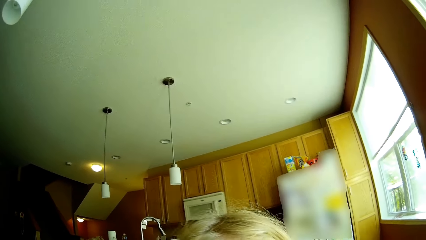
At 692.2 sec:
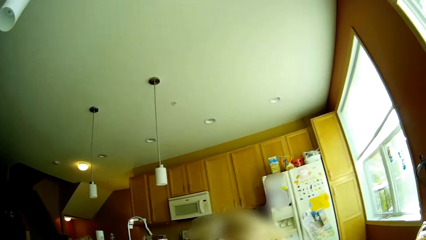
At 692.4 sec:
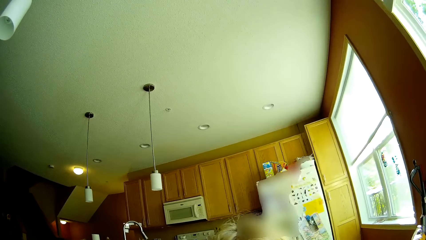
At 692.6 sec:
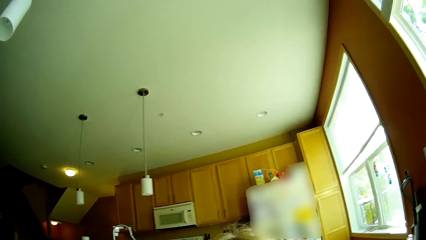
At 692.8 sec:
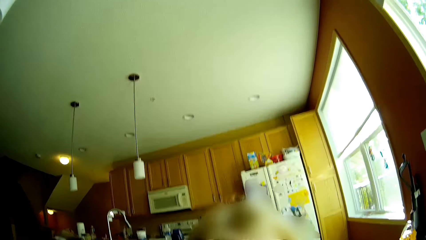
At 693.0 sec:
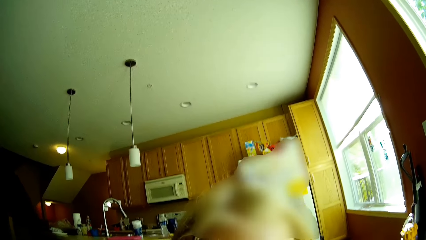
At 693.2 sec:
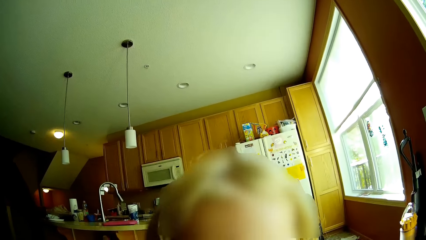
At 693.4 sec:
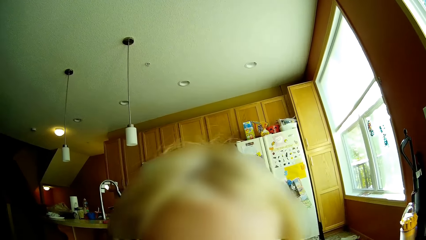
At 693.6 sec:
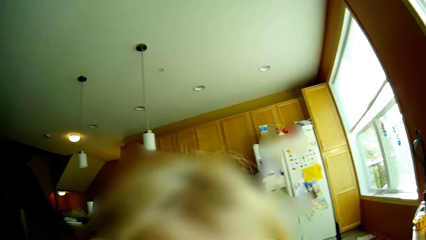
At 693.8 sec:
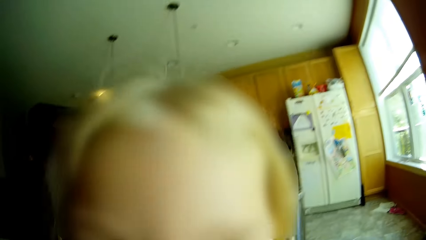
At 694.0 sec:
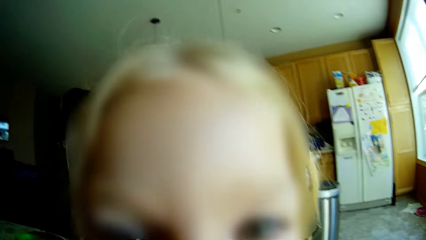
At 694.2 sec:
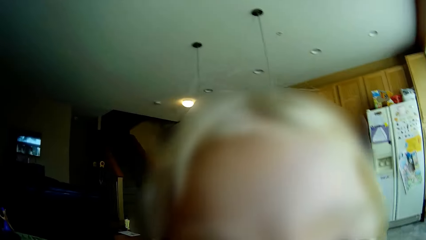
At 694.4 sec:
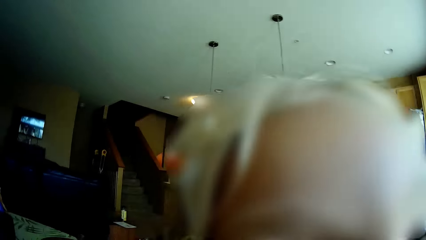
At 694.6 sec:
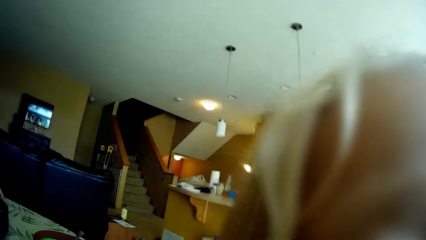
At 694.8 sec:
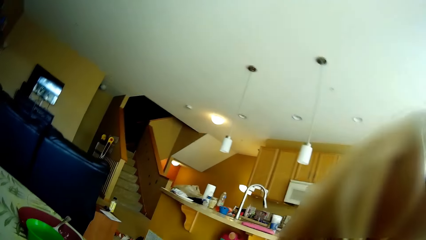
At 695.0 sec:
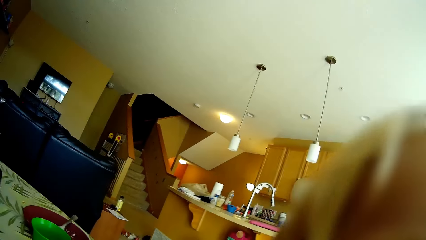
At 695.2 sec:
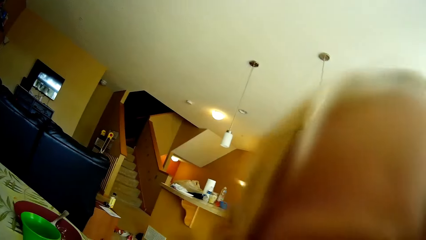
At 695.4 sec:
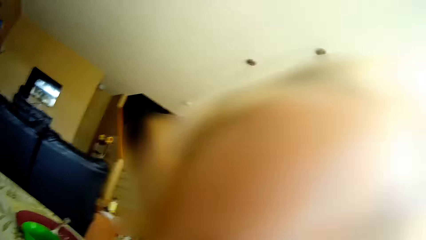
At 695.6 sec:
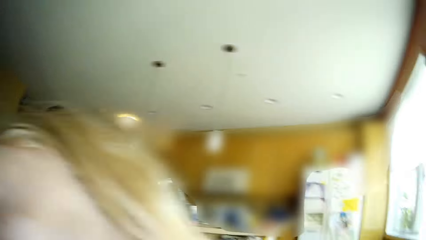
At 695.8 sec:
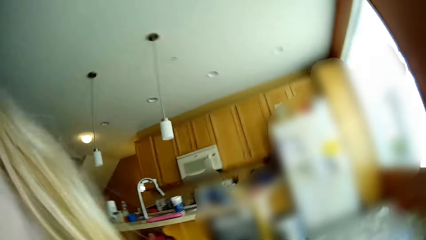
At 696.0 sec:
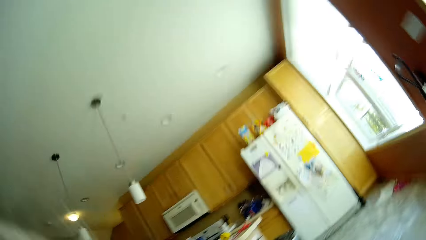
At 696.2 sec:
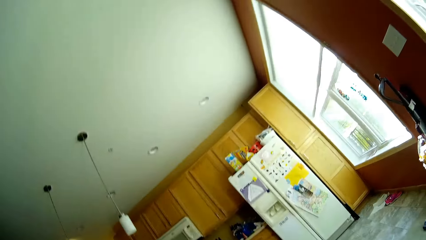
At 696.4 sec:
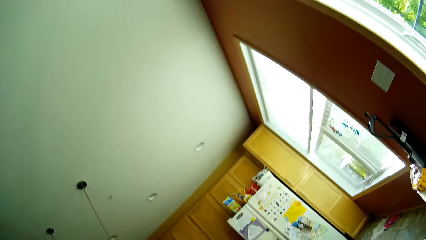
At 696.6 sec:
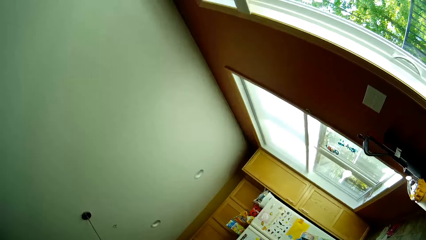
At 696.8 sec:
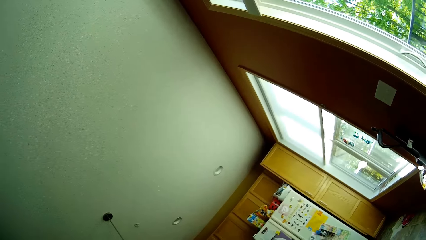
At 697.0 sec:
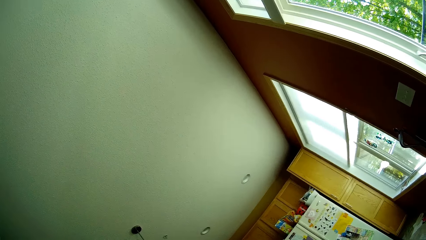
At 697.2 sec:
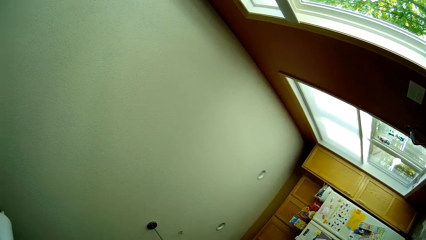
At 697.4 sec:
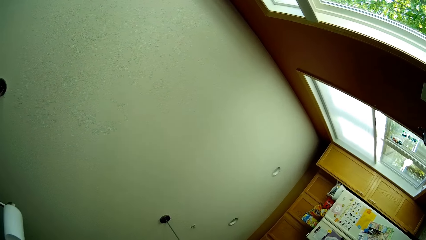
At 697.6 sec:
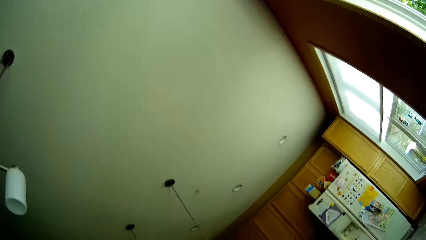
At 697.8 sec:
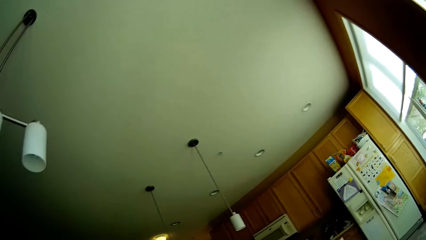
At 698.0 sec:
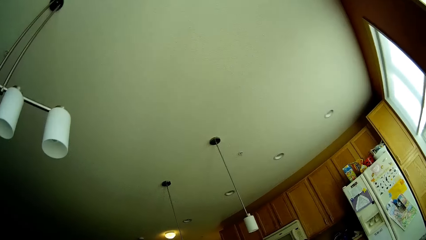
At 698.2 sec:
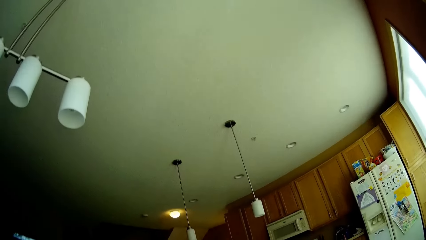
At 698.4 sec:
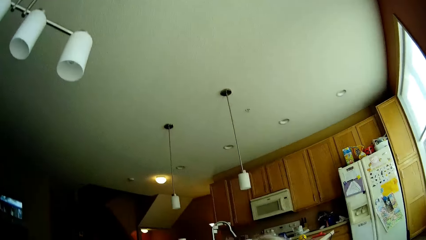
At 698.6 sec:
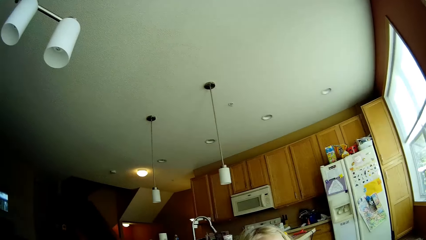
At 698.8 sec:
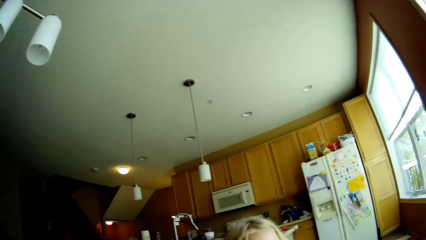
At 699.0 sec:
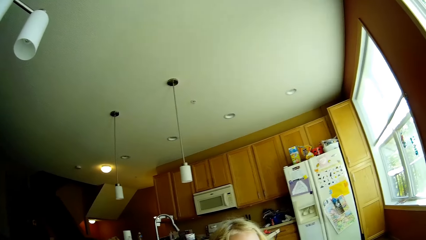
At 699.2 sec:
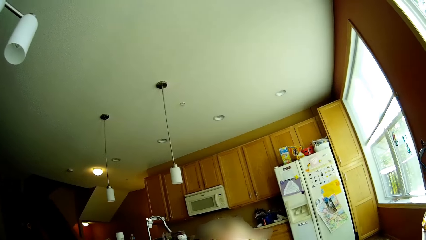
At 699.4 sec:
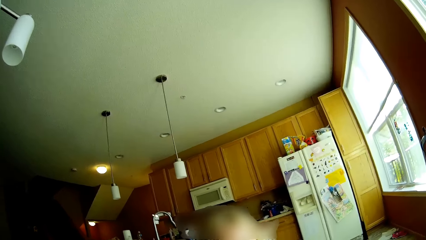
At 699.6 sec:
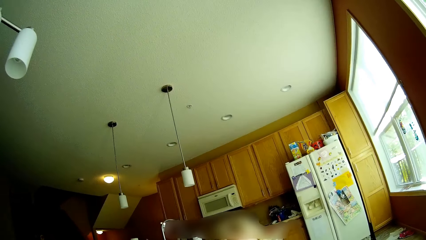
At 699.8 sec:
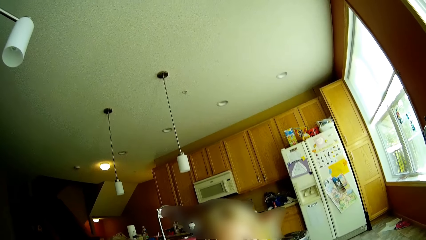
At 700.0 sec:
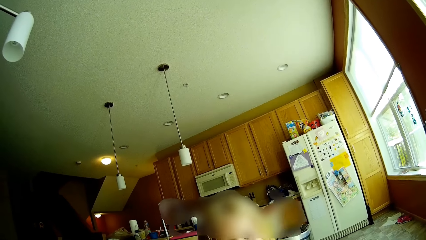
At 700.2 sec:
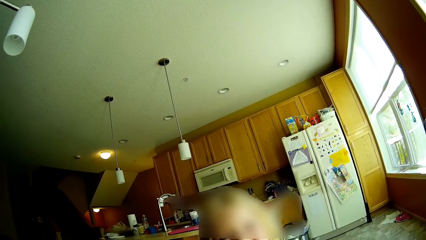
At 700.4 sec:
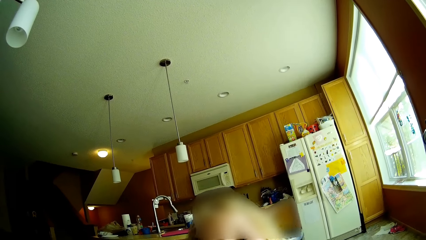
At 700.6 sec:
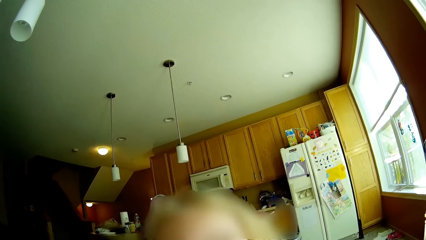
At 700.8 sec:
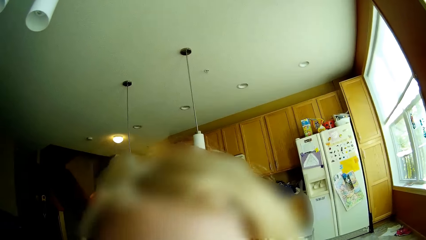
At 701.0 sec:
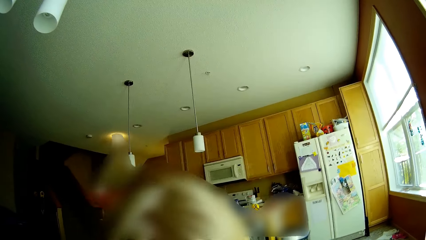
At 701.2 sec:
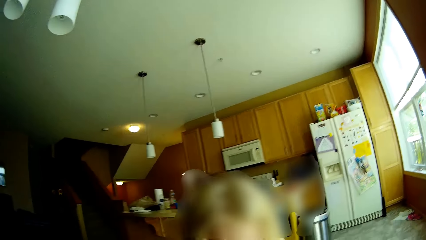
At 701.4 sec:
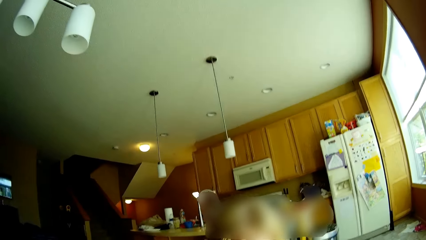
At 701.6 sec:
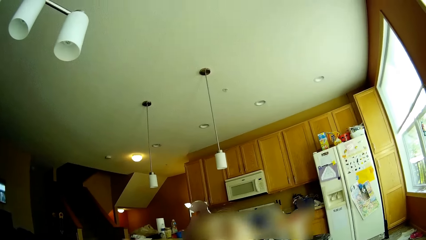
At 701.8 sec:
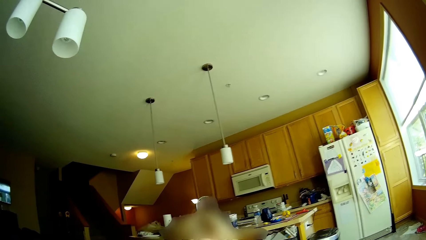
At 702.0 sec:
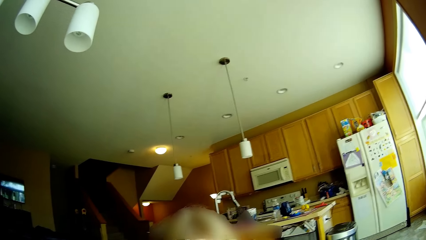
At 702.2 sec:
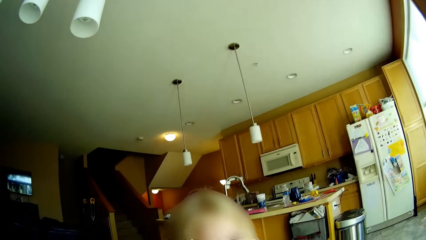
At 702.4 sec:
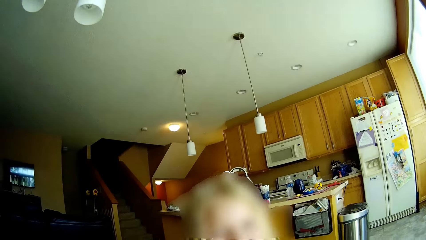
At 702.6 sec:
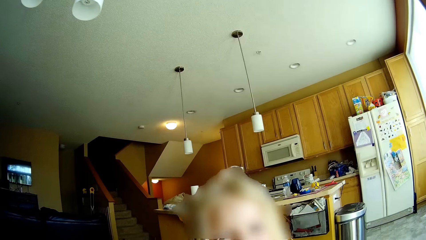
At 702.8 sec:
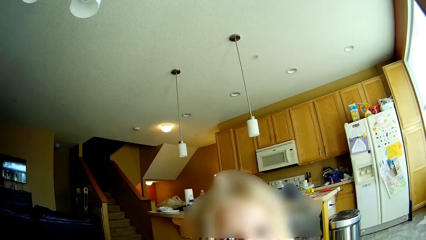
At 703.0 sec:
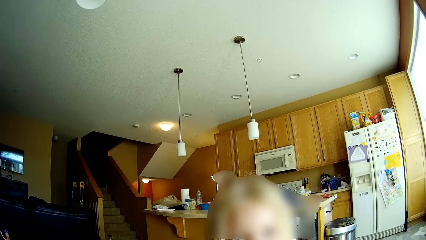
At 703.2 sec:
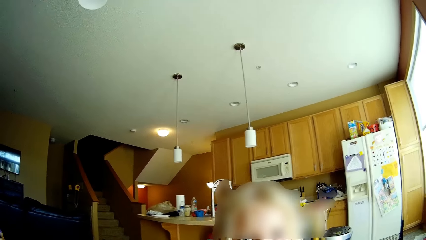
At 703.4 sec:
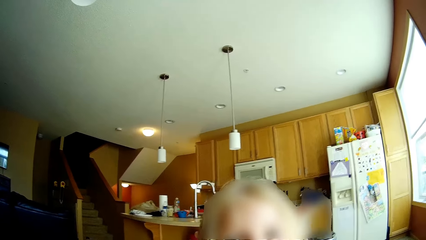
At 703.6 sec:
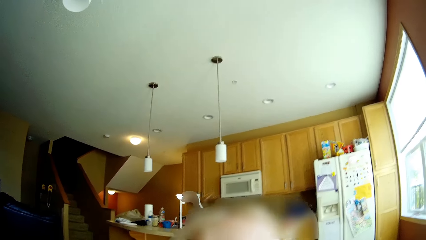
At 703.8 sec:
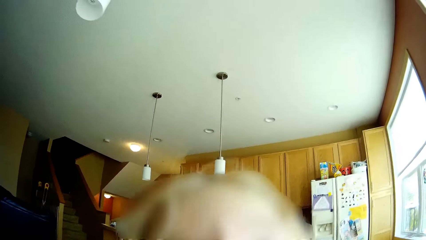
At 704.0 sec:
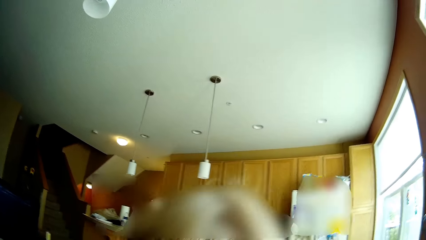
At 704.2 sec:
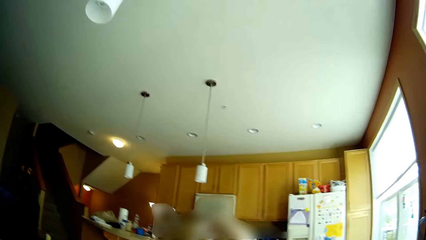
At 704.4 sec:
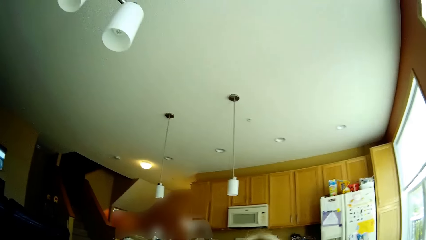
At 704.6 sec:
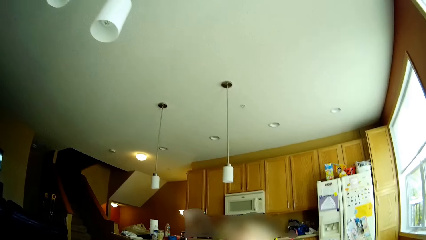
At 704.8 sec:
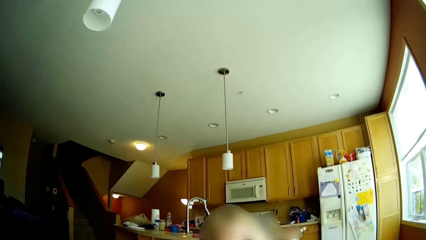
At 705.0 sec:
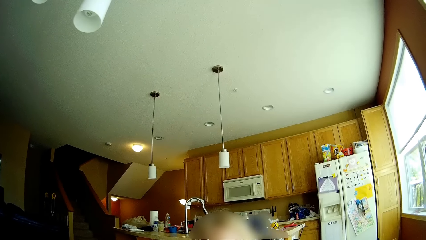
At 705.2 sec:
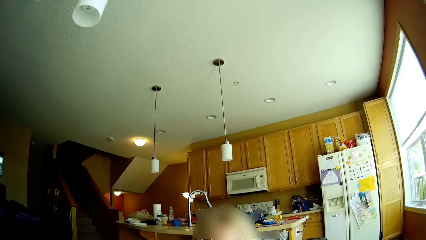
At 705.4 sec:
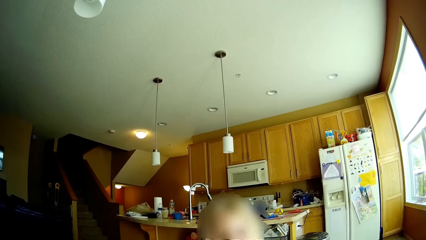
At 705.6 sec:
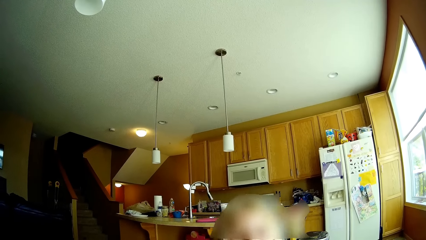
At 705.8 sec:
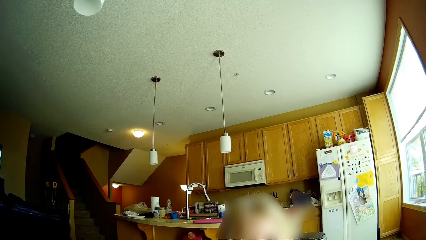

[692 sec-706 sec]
The camera wearer plays with a girl.

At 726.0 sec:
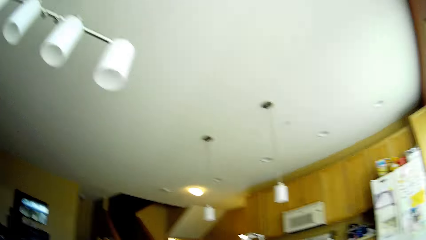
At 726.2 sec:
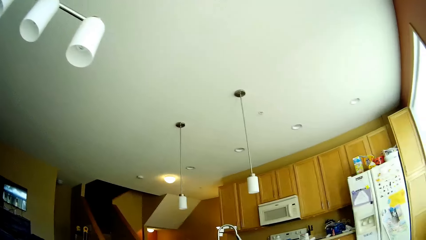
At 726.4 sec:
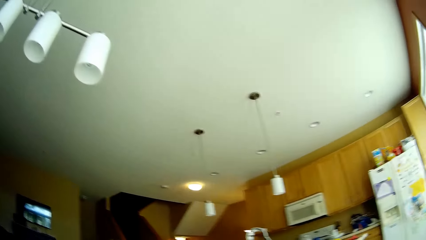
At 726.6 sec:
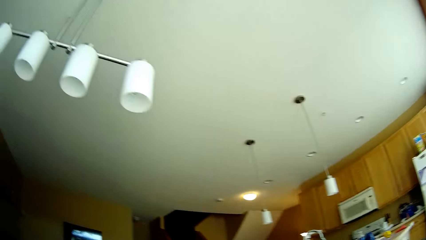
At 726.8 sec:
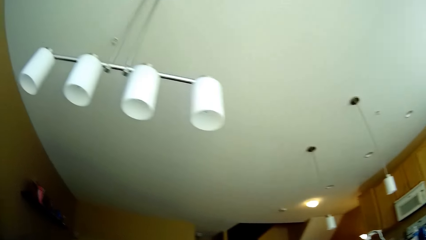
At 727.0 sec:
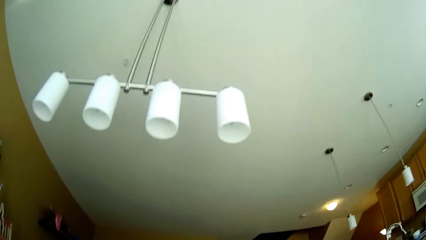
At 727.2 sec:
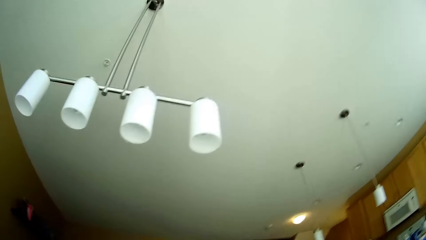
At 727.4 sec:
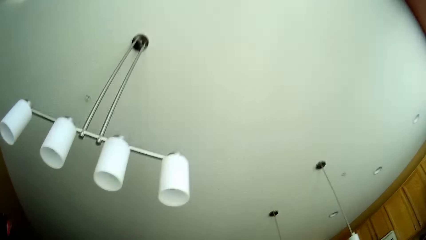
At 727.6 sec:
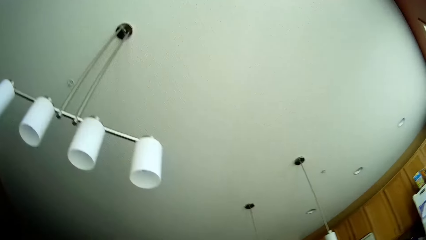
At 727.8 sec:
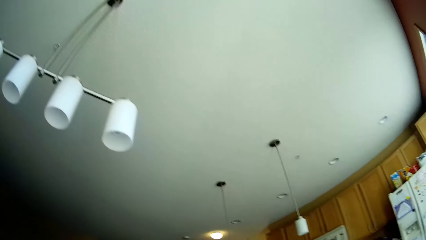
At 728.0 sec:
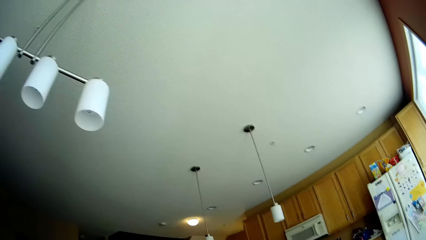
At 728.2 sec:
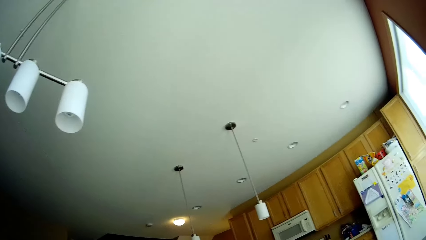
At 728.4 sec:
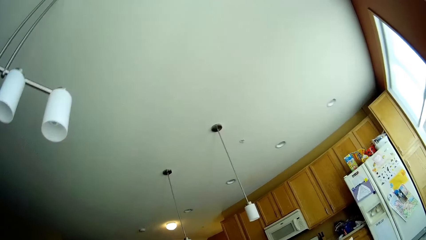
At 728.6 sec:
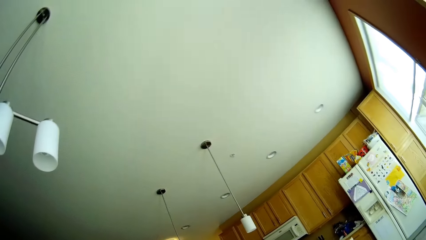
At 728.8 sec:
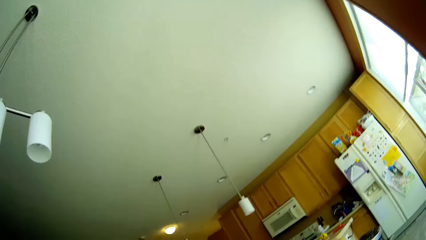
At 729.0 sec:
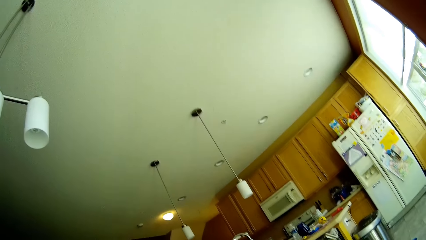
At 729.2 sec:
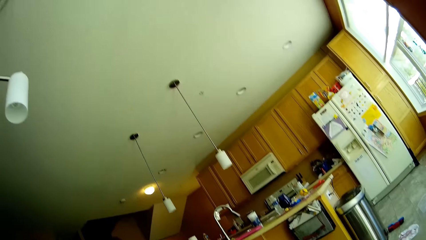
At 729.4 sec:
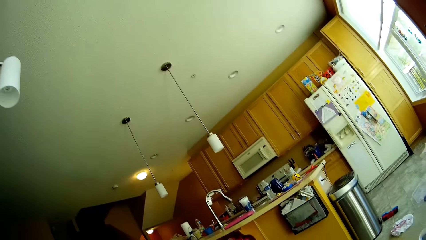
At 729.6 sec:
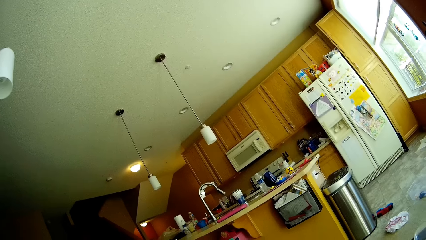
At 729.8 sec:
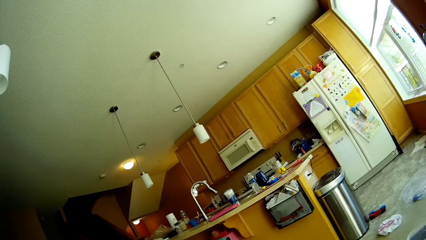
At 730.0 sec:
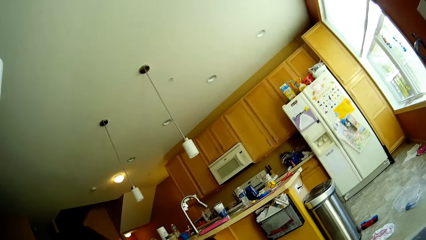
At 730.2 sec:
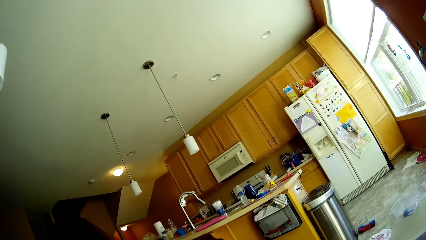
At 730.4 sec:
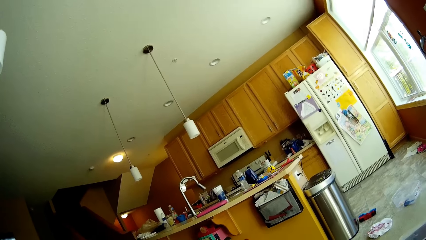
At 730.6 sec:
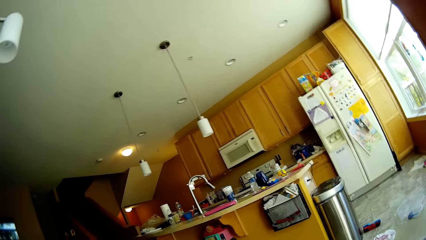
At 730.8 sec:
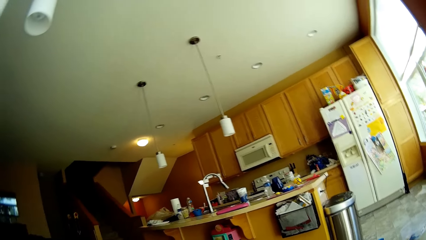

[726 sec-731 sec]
The camera wearer looks around.
